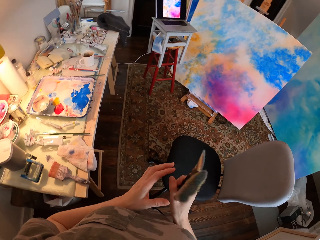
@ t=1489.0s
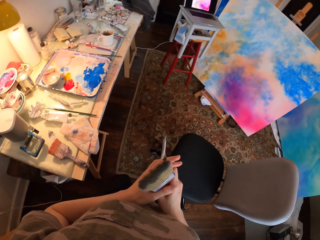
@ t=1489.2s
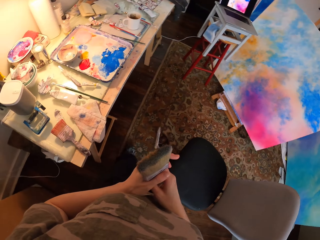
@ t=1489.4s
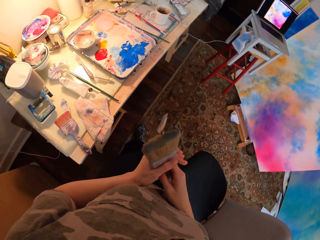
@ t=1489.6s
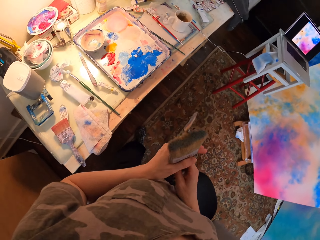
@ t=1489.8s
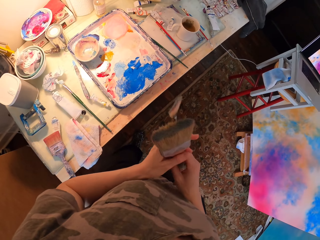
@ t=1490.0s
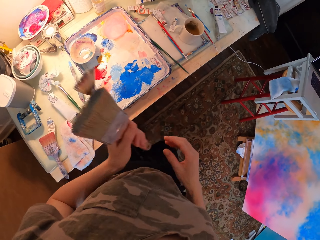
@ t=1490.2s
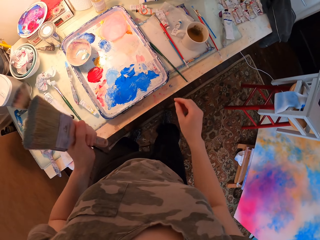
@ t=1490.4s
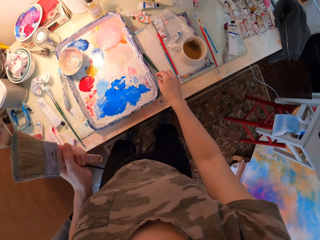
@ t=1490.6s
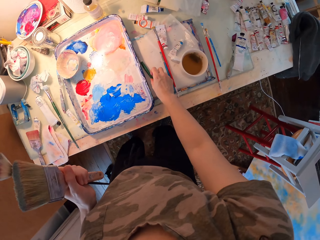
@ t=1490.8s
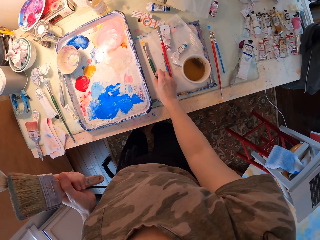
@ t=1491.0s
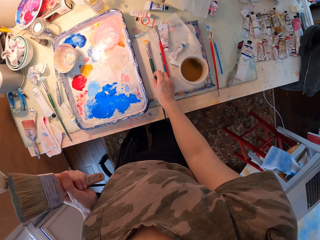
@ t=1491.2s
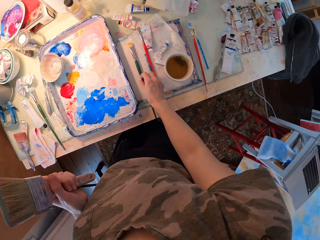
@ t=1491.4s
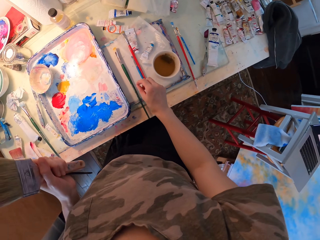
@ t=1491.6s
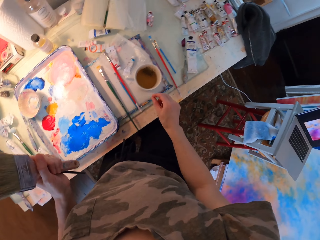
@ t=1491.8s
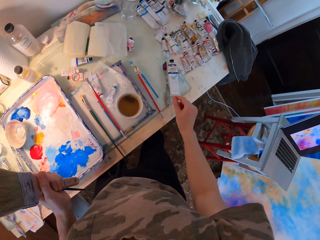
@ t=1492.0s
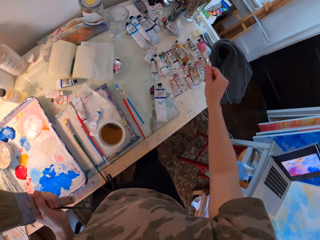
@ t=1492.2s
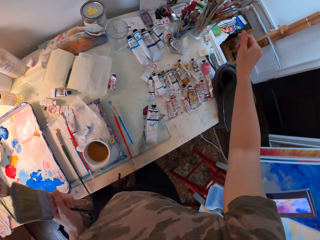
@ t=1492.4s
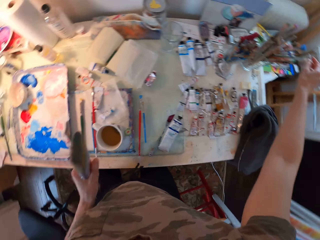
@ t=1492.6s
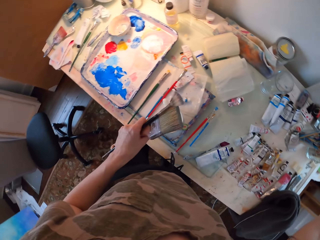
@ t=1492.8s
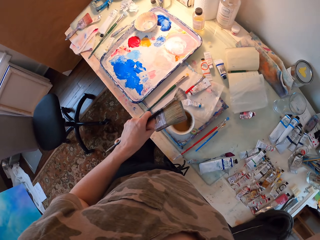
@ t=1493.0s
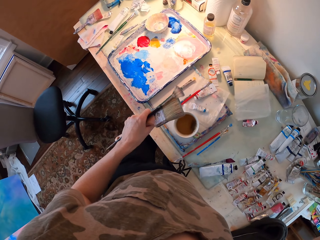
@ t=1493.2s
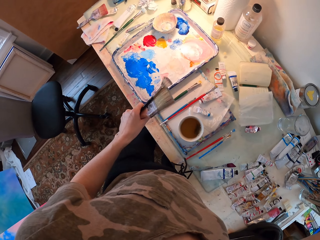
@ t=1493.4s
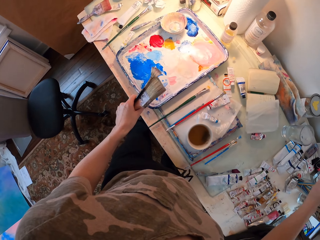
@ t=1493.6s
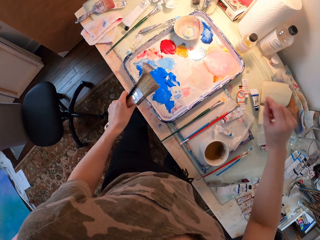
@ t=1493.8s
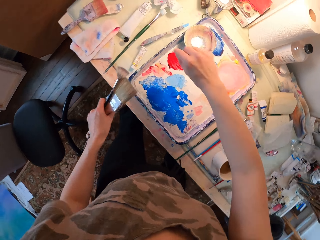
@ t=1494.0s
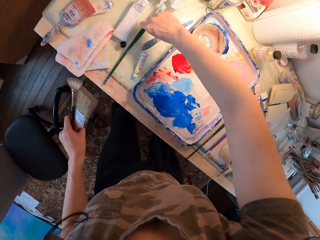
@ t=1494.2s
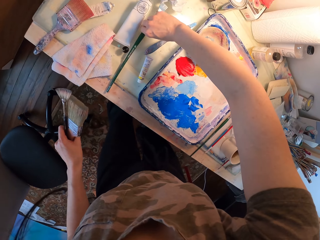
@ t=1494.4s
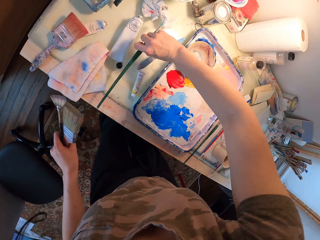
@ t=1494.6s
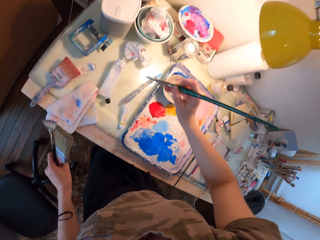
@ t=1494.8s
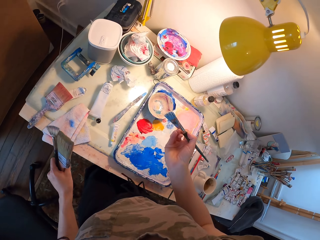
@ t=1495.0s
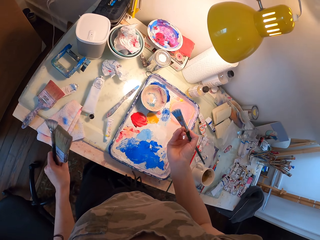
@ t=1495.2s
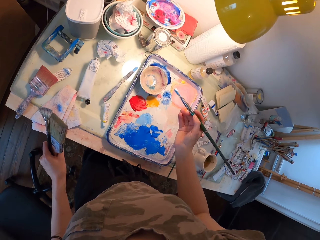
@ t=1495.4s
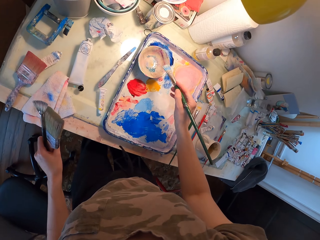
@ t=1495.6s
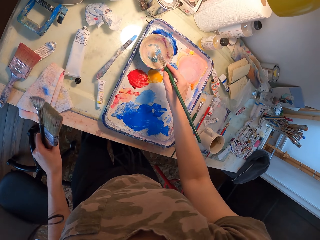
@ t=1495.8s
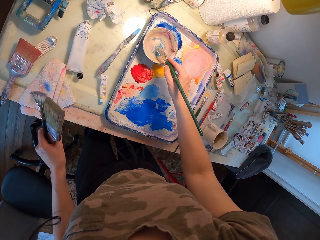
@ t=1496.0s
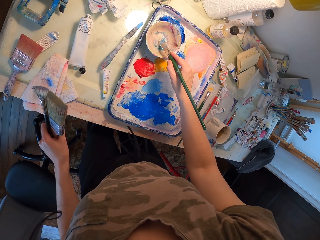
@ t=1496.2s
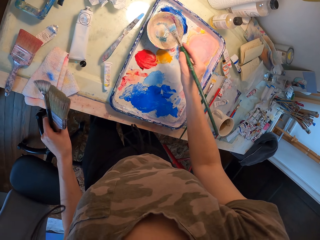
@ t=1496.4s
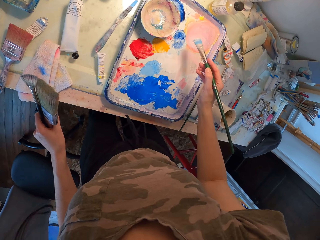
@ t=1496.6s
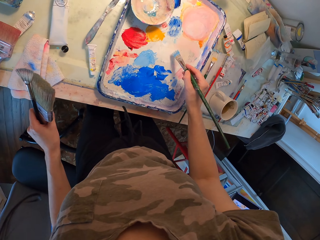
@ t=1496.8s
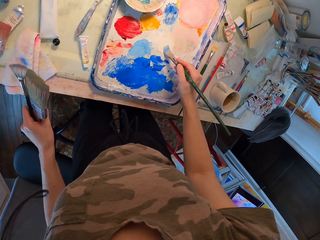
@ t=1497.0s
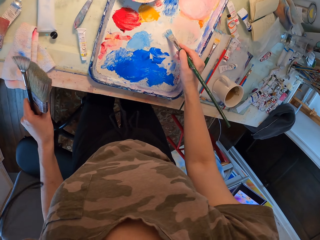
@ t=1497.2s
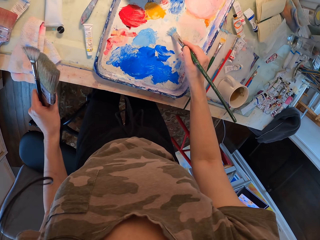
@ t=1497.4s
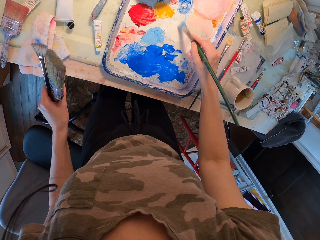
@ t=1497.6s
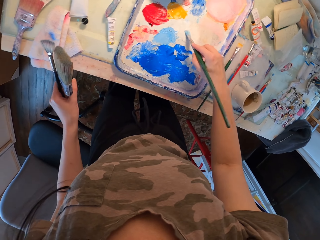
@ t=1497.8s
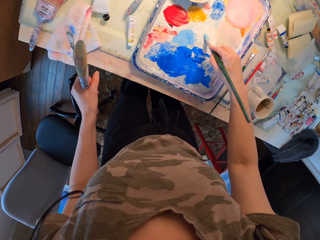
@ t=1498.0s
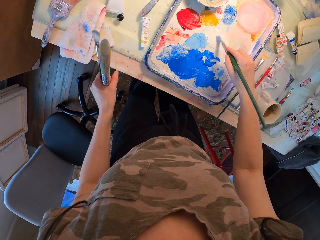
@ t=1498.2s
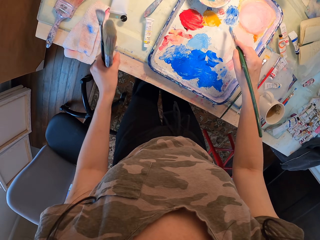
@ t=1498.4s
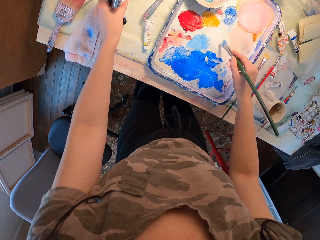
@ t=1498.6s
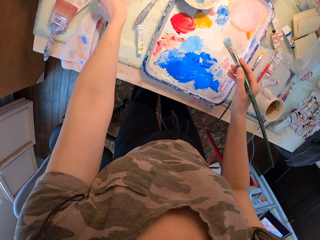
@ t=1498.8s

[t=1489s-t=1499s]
The camera wearer moves. She moves her hand. She touches the paint brush. She picks up the paint brush. She dips the brush in ink. She brushes the brush on the box.

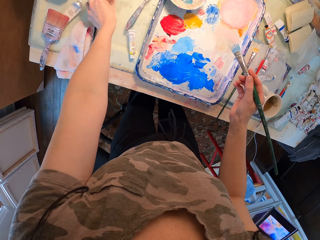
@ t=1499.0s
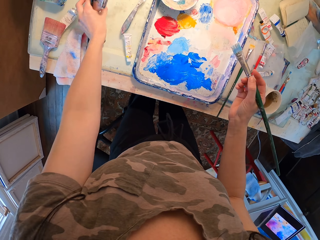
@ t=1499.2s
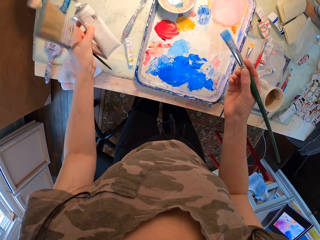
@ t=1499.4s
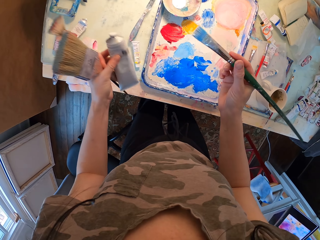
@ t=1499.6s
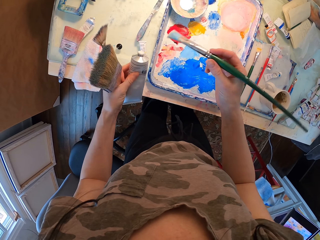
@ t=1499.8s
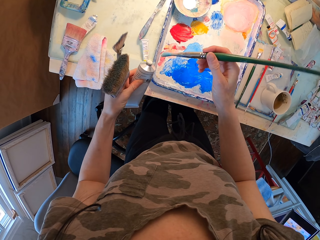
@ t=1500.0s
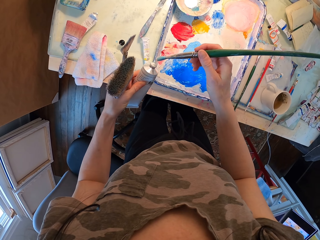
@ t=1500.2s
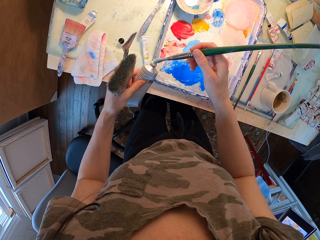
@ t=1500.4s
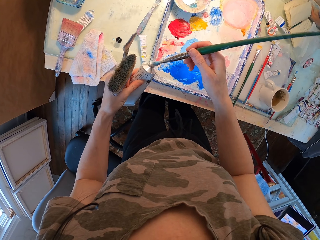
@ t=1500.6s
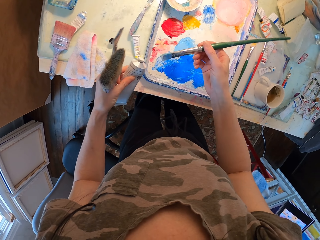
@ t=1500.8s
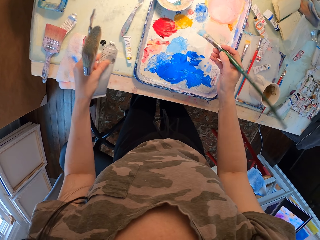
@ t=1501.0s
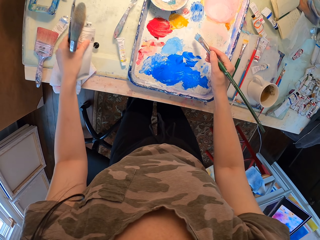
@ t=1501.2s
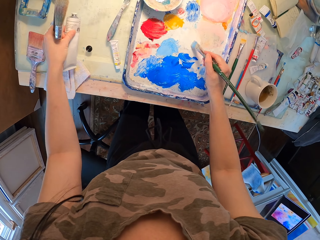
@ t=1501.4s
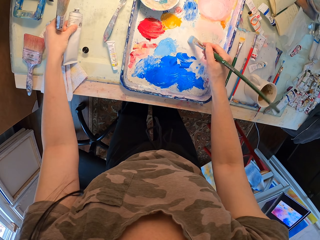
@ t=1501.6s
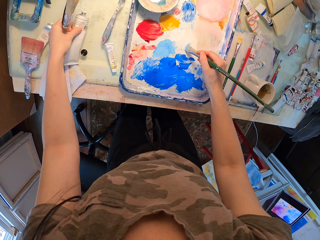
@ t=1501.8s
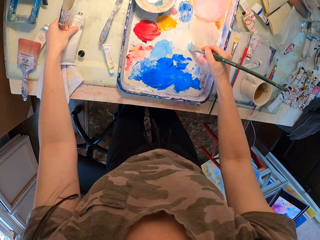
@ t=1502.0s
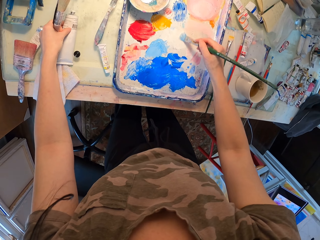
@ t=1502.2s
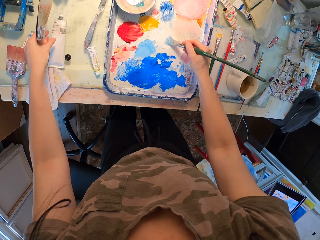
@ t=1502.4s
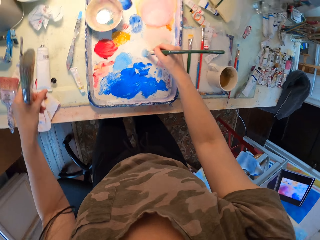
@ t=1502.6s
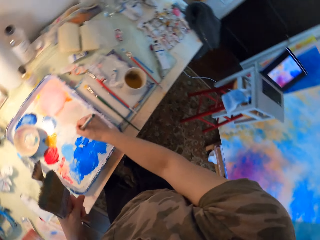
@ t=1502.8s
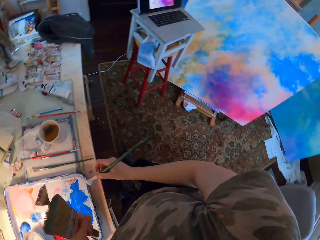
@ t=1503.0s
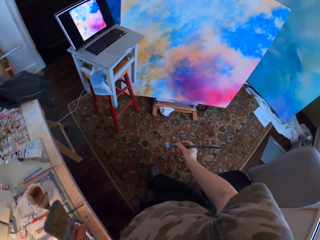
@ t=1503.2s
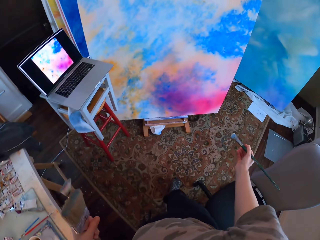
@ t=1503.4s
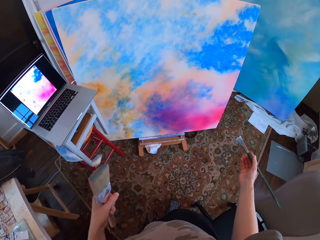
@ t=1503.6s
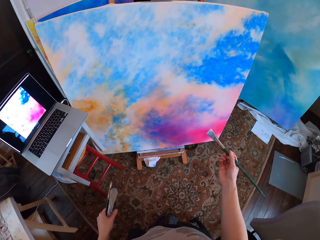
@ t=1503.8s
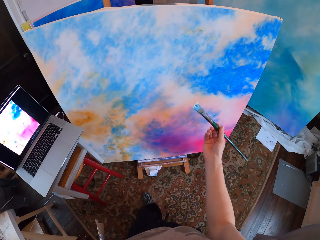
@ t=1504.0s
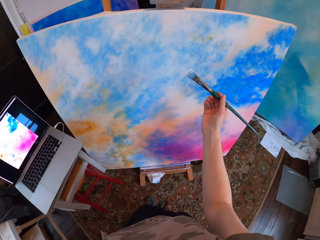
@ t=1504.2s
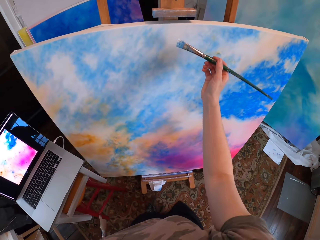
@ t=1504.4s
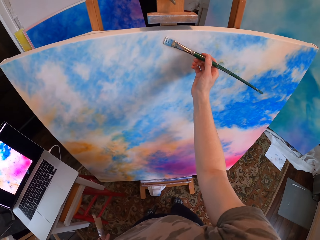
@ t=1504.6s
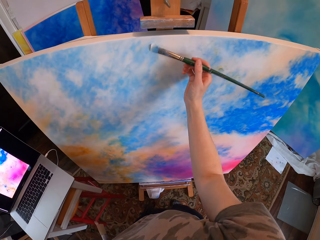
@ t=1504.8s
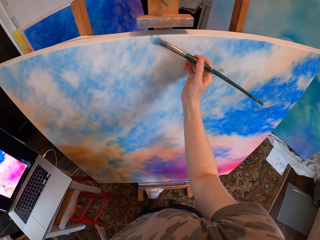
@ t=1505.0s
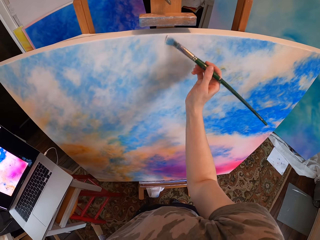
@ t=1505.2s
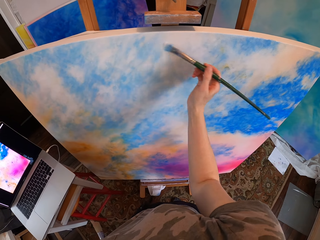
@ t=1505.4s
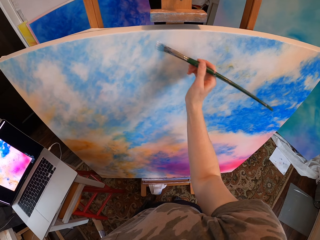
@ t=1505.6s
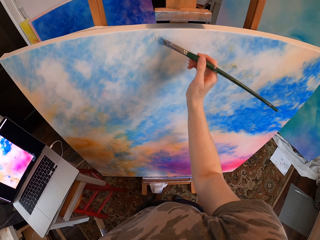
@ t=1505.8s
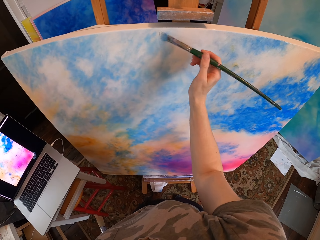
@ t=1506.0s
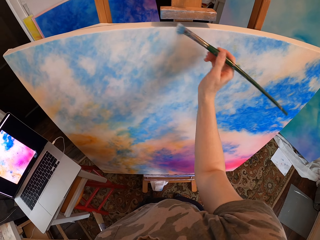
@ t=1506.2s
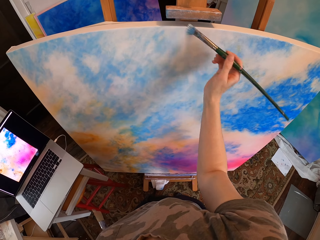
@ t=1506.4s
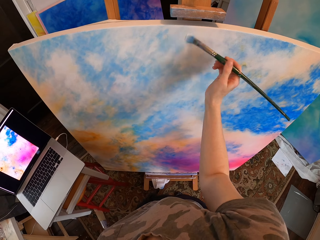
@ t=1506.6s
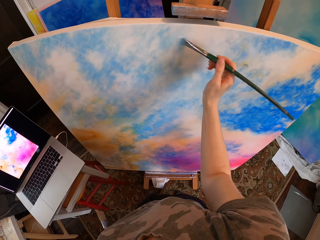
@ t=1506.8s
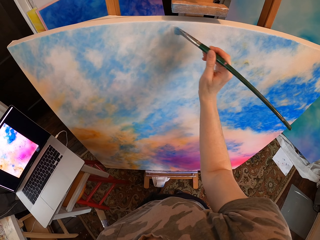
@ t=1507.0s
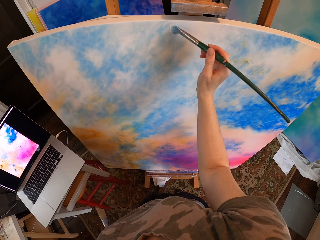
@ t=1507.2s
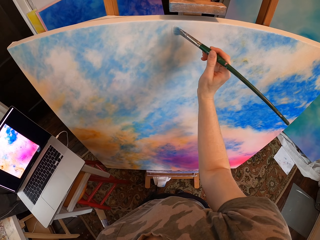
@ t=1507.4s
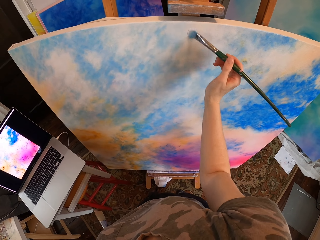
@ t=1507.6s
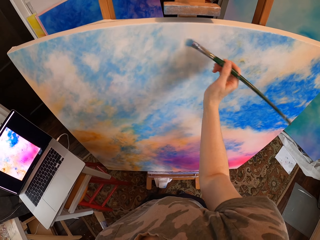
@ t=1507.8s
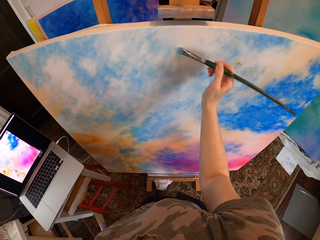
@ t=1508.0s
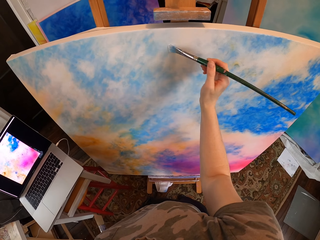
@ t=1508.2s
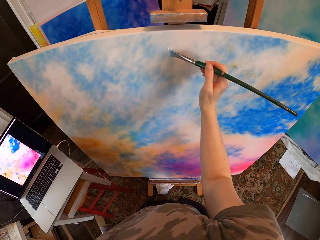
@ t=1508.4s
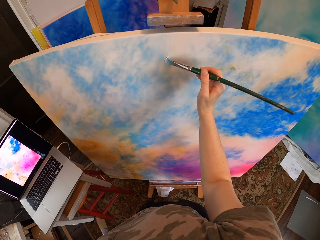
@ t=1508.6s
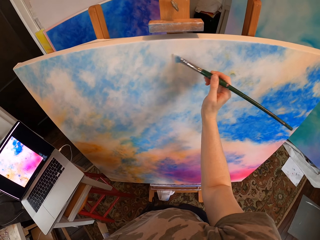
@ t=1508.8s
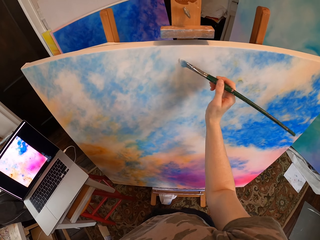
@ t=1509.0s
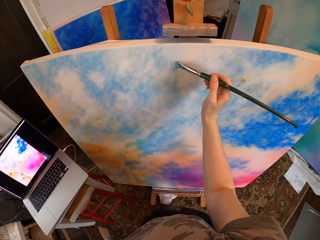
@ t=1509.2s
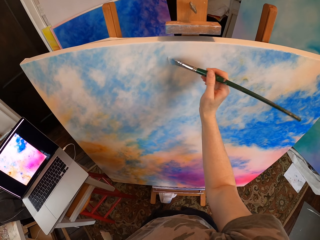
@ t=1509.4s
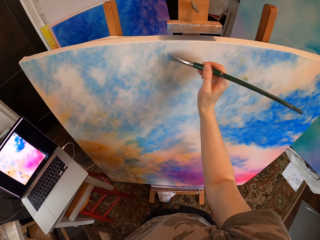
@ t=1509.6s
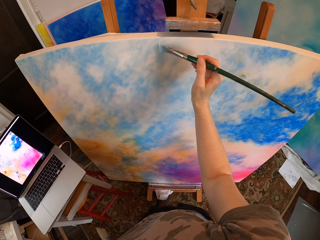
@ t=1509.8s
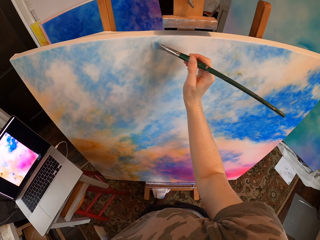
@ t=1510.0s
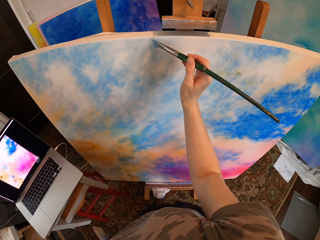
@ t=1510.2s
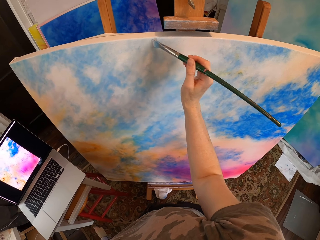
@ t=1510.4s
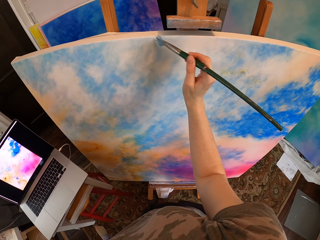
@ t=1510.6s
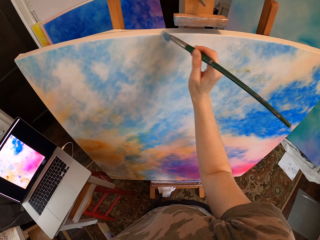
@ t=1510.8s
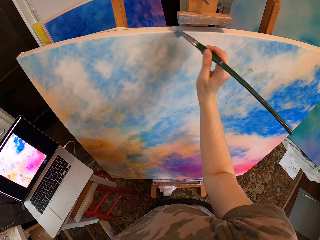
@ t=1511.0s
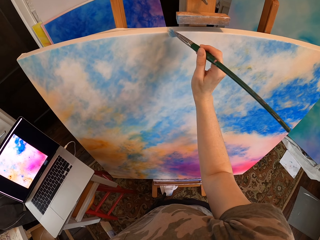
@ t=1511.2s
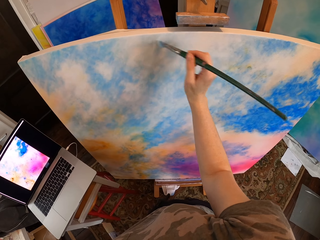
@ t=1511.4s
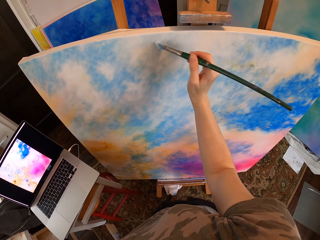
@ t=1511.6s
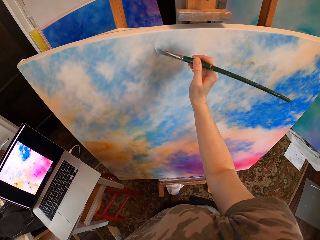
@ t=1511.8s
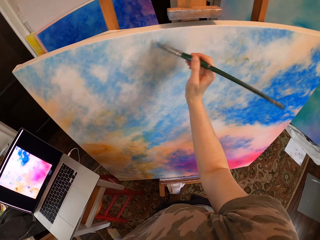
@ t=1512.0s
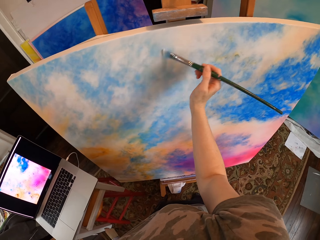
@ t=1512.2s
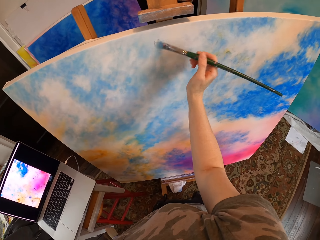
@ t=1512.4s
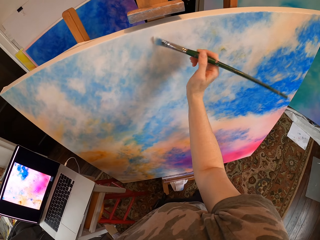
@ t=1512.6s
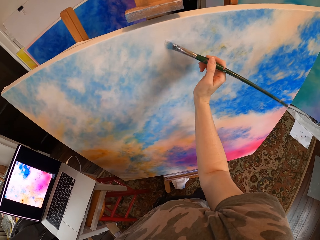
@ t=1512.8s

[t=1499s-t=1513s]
The camera wearer picks up a bottle of ink. They put some ink on the brush. They brush the brush on the box. They move. They paint the canvas.
